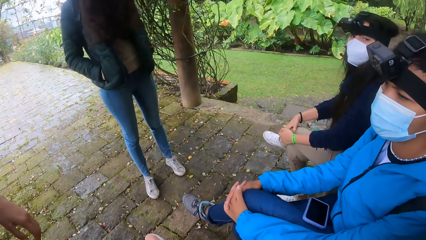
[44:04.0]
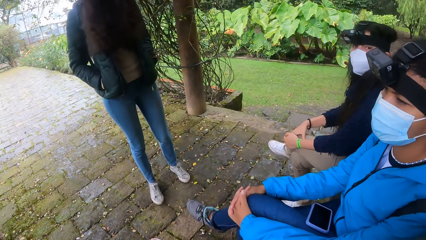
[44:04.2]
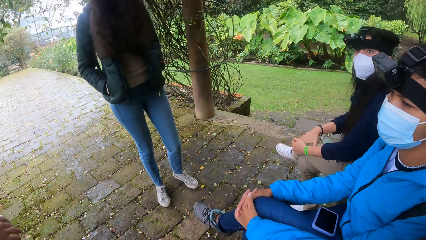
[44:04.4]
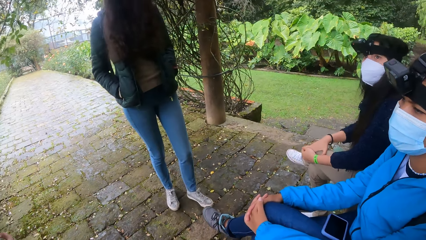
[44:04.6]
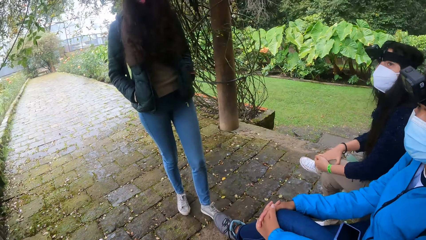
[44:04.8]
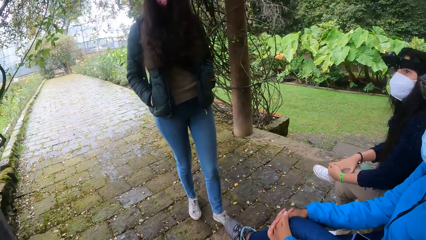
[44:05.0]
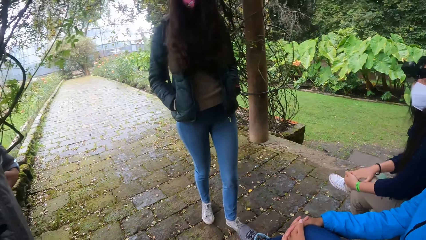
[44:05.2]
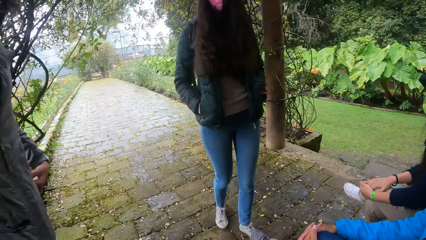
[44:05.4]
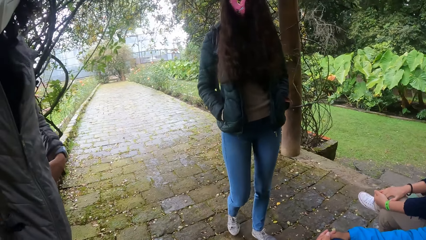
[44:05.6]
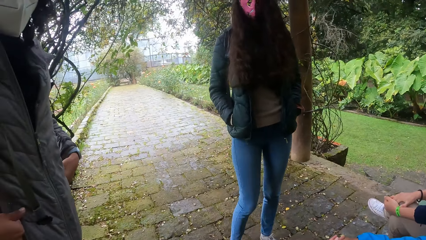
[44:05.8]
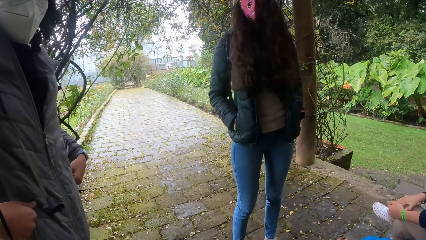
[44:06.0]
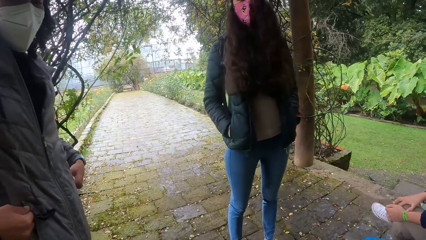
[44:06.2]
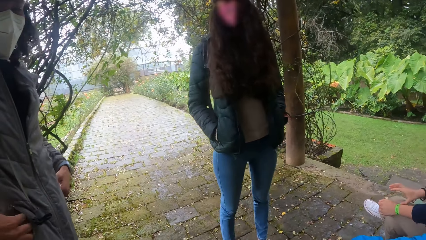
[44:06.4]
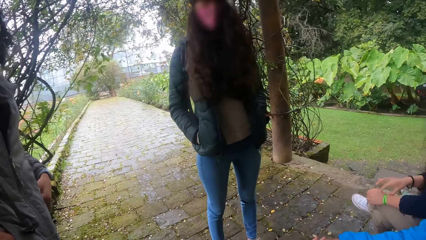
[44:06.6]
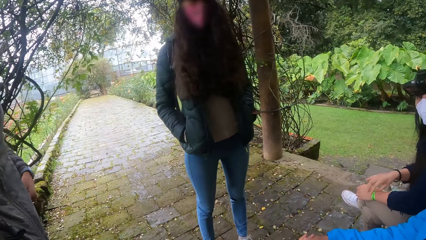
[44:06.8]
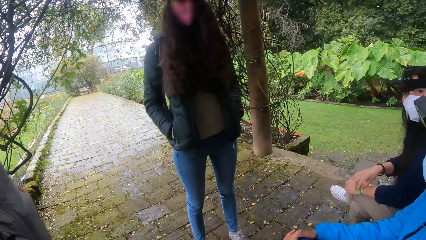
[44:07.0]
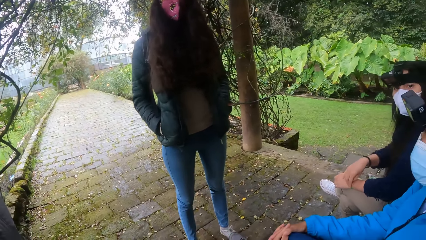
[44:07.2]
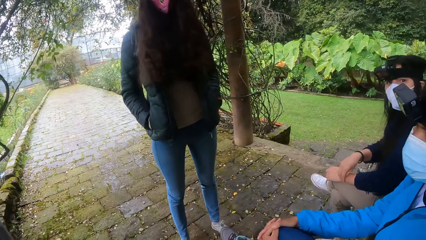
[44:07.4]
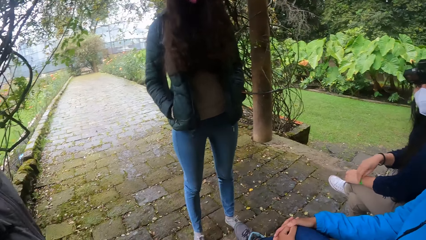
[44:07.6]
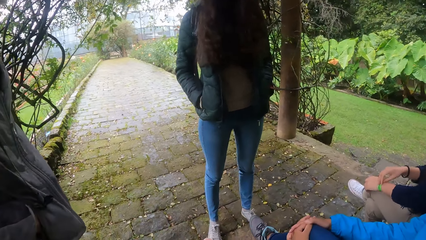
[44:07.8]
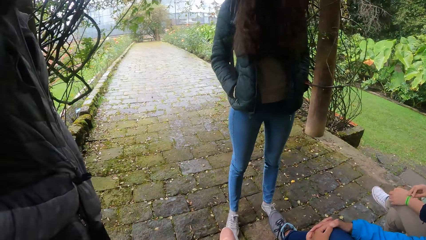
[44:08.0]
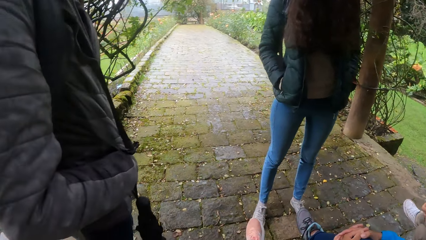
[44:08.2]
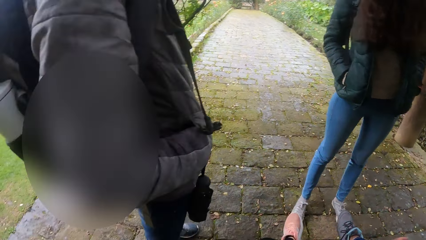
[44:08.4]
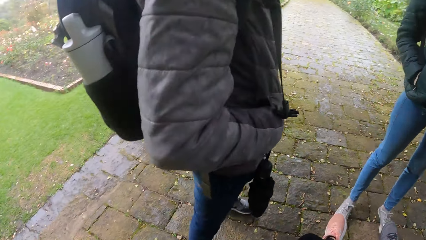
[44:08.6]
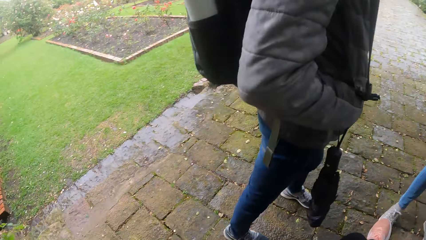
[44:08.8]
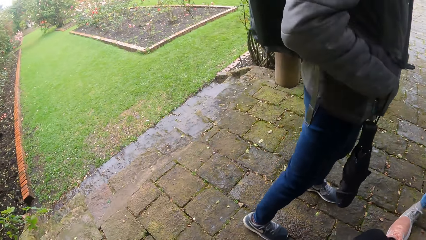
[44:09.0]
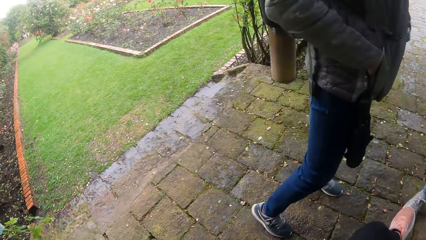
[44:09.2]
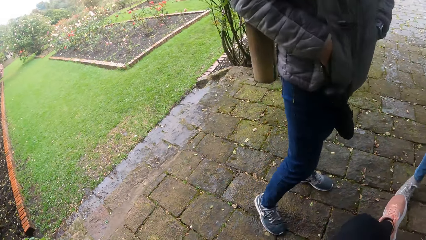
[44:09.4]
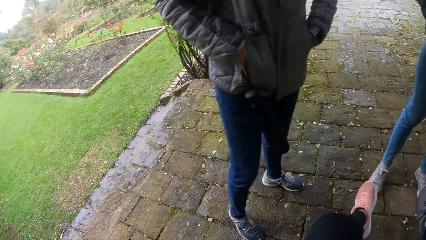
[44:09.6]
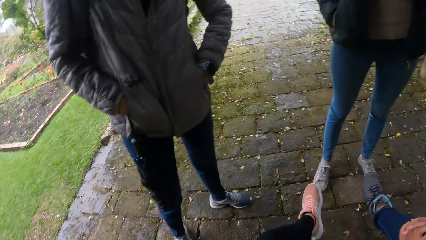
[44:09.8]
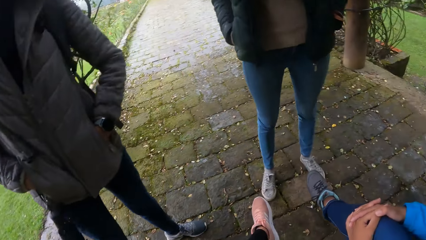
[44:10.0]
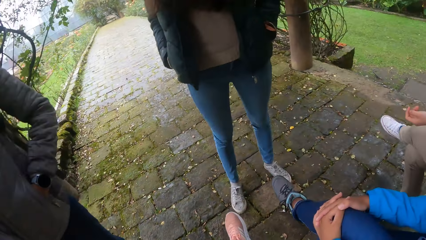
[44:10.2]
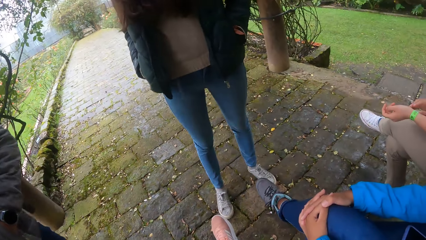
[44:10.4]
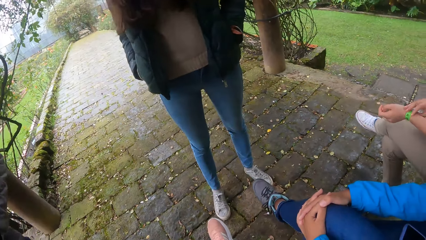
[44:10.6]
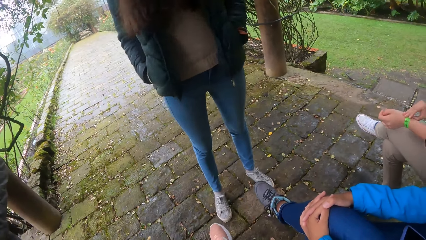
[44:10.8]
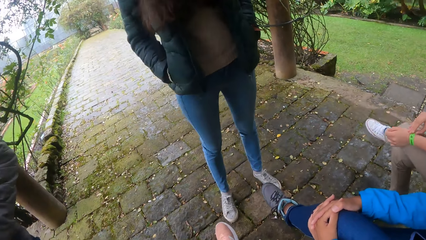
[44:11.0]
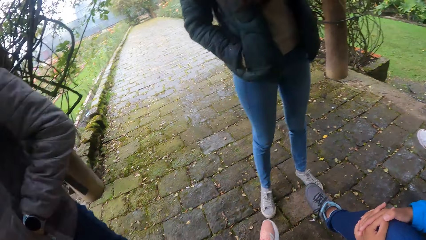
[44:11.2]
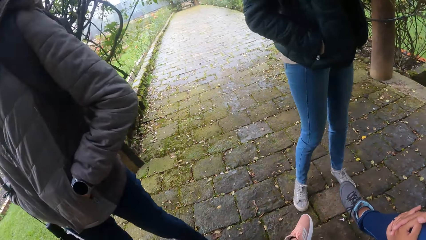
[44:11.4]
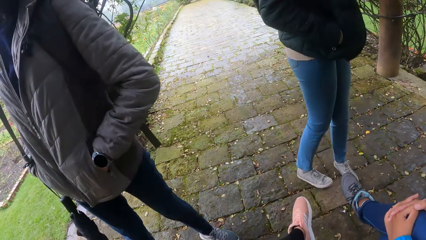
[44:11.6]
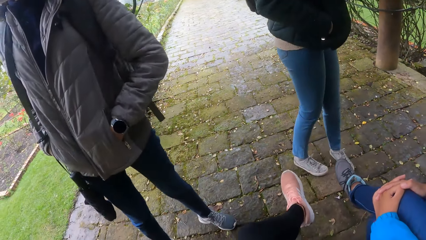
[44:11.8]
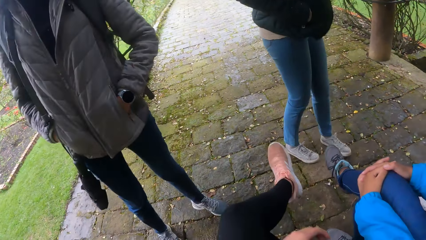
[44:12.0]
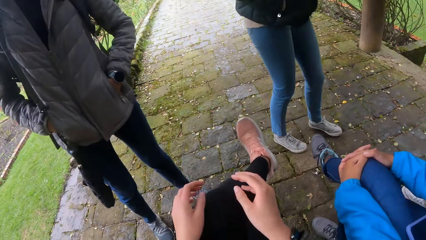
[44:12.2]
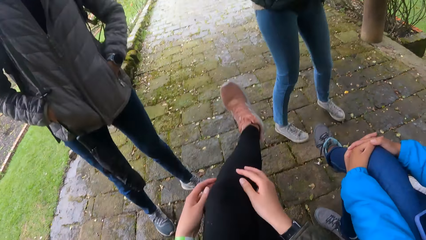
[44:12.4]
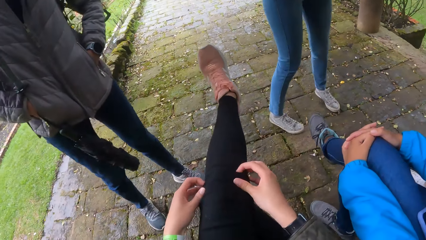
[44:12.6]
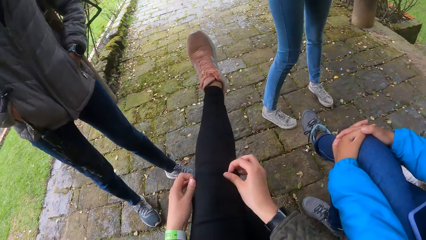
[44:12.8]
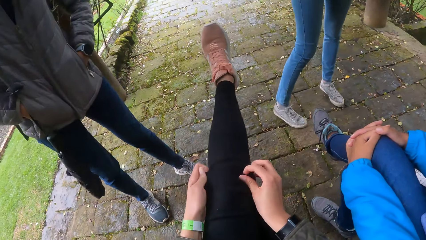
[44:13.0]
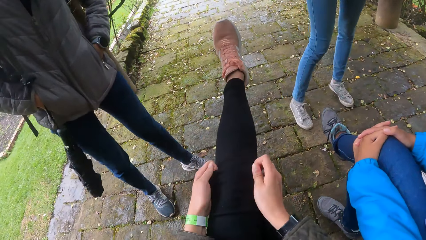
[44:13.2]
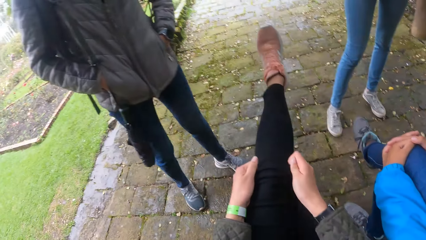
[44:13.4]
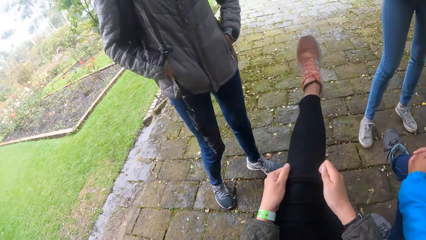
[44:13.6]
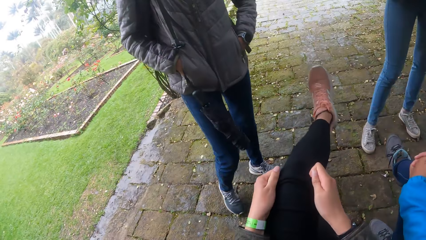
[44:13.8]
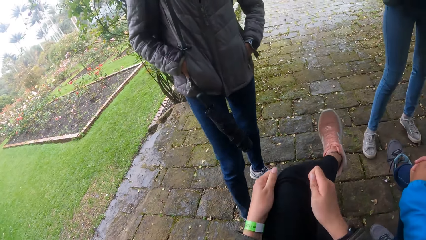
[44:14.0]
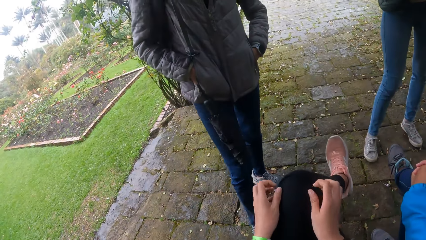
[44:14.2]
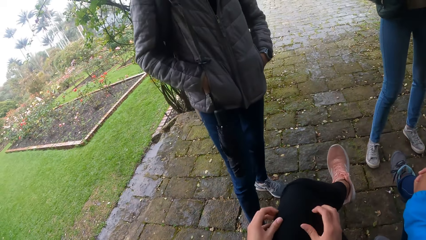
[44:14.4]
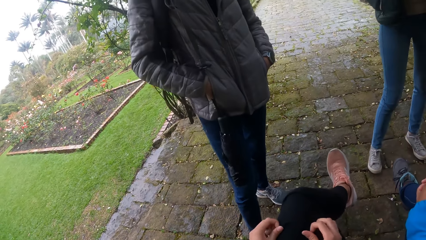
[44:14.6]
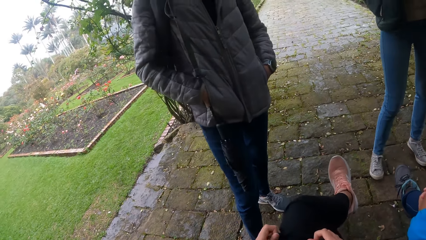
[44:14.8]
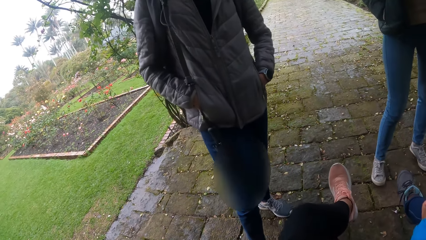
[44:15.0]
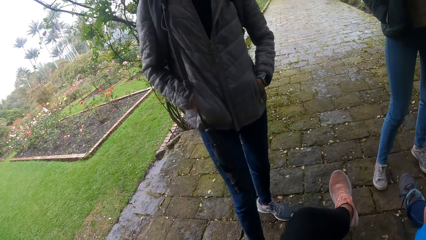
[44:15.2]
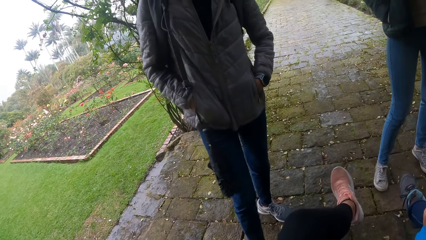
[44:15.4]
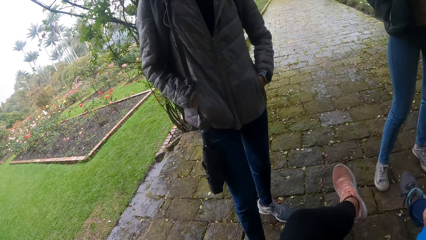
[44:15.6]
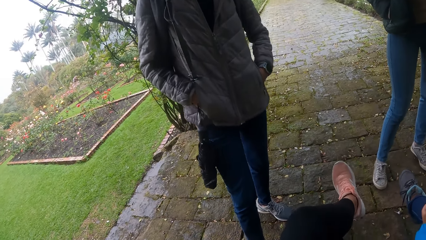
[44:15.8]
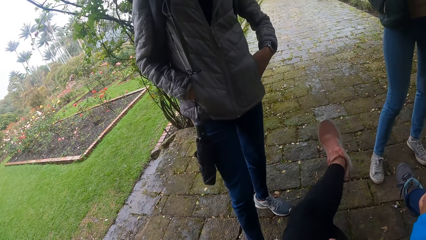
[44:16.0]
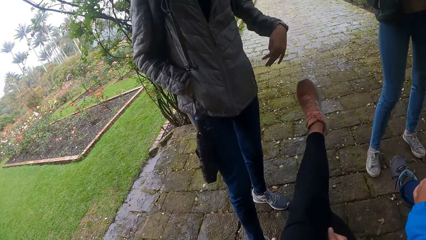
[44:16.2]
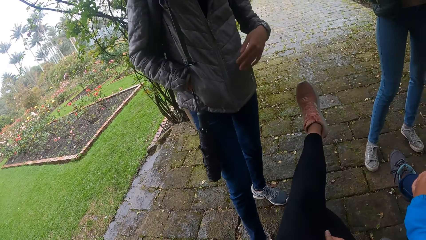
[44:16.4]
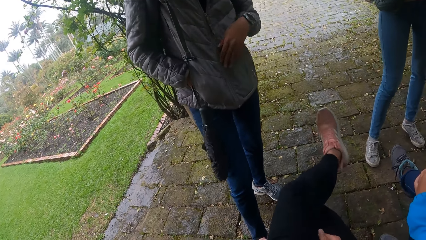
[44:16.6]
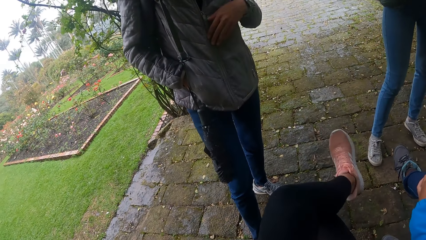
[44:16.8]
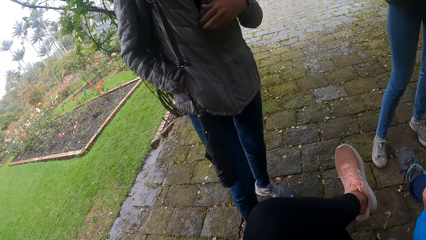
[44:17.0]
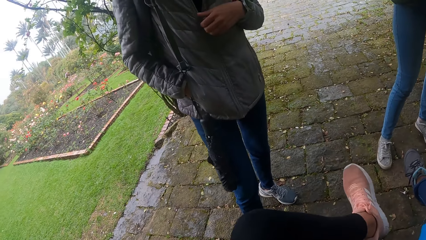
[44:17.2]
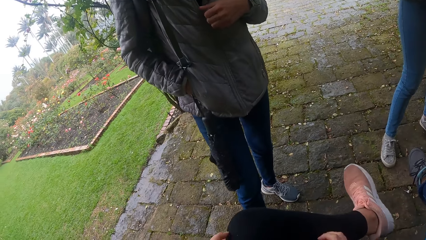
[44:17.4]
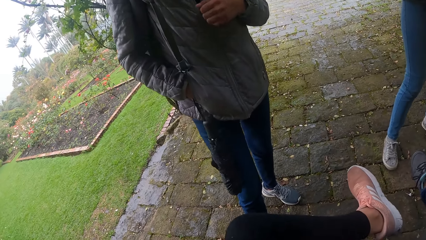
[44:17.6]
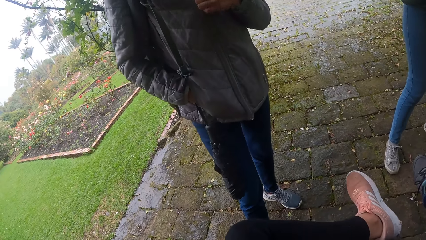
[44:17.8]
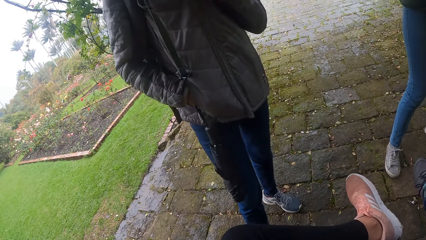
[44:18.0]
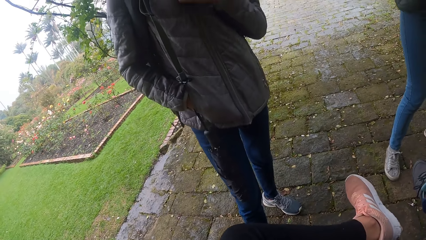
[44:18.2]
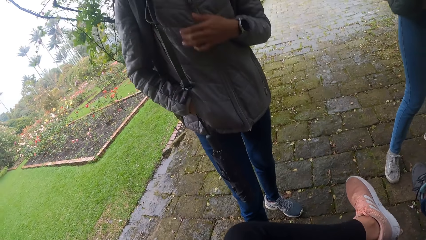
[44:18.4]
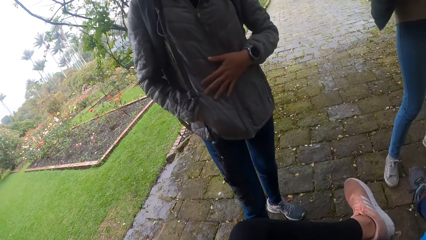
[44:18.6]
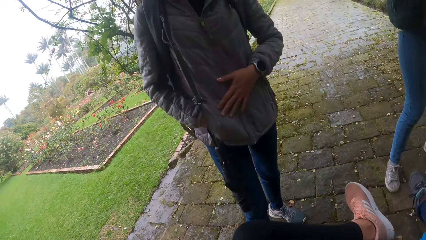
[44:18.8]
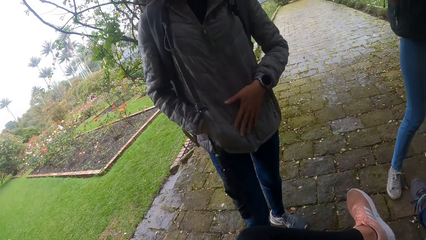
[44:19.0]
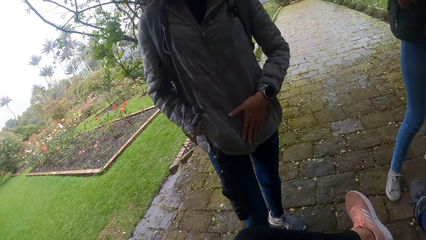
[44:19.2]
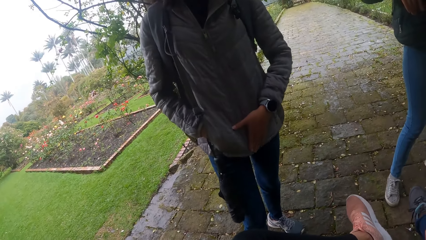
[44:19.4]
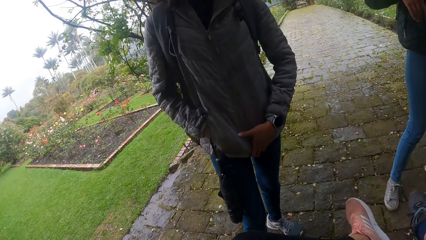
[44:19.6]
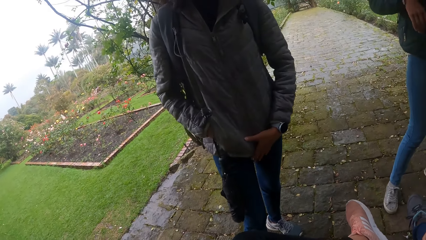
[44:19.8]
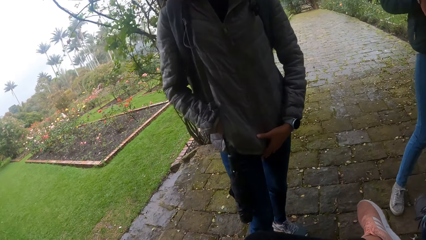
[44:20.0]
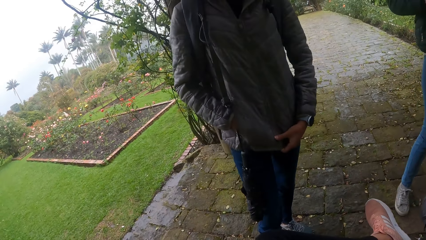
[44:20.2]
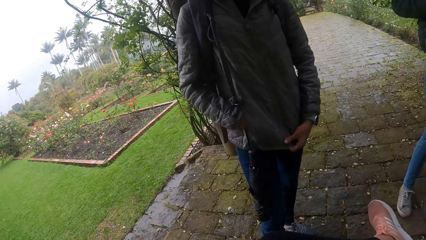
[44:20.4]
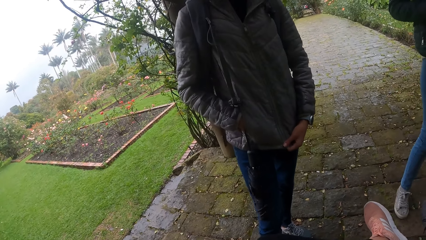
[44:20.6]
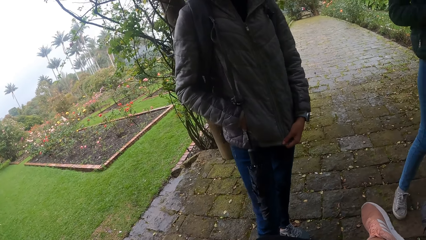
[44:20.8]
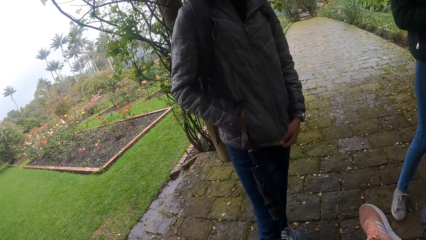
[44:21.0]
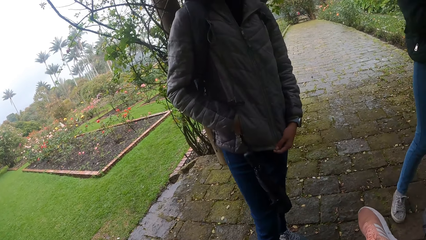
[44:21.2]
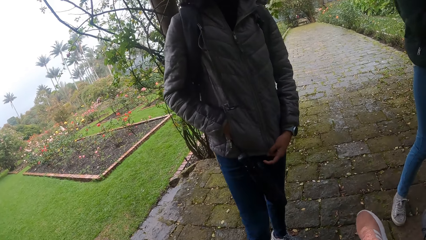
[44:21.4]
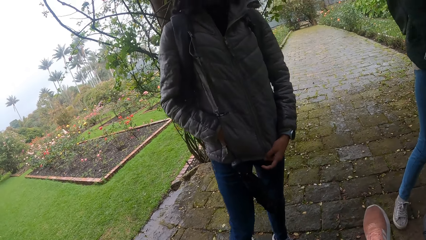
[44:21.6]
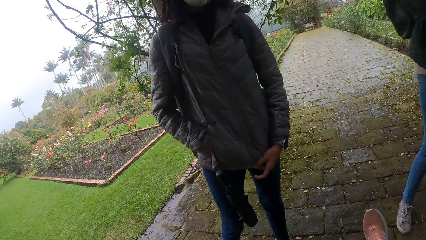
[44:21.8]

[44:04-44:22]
The camera wearer interacts with a lady. A woman puts her hands in her jacket's pockets. Another lady walks around a park. Another woman adjusts a wrist band on her left wrist with her right hand. The camera wearer looks around the park. She adjusts her leggings. She pulls the leggings with both hands. The first woman zips up her jacket with her left hand. The camera wearer looks around the park.
